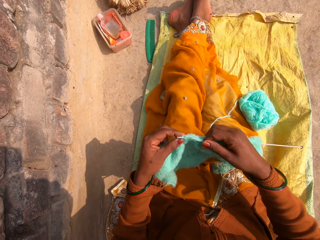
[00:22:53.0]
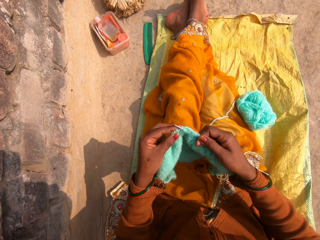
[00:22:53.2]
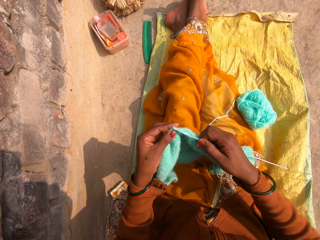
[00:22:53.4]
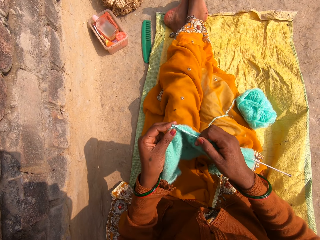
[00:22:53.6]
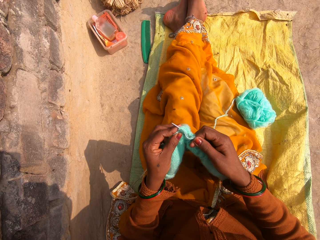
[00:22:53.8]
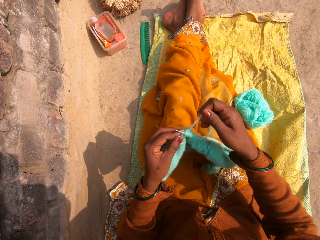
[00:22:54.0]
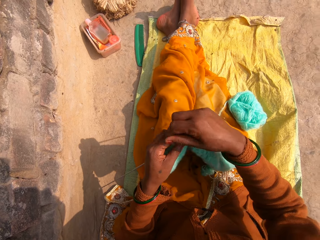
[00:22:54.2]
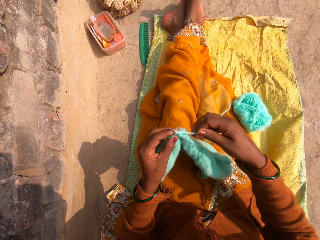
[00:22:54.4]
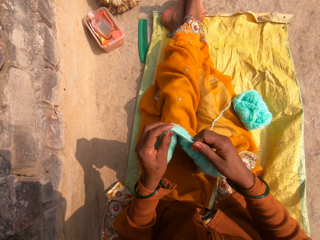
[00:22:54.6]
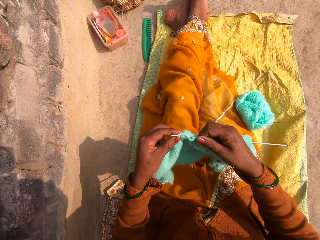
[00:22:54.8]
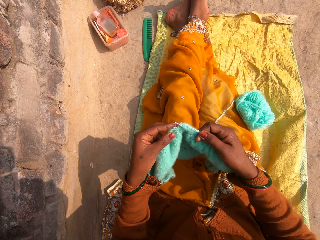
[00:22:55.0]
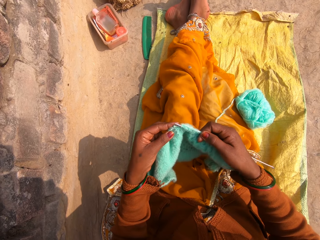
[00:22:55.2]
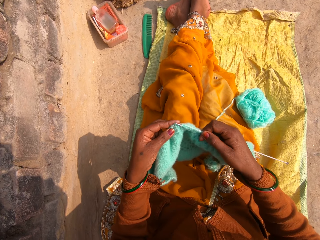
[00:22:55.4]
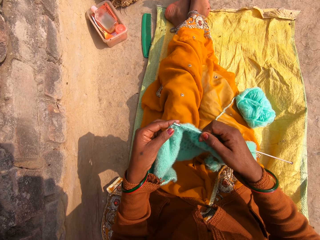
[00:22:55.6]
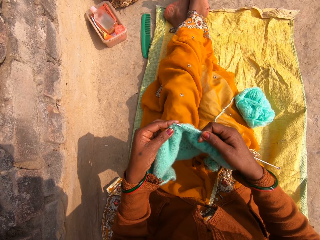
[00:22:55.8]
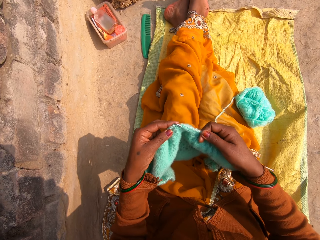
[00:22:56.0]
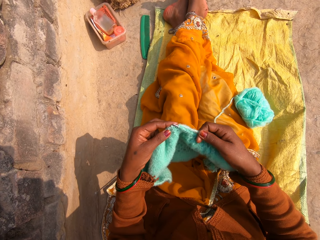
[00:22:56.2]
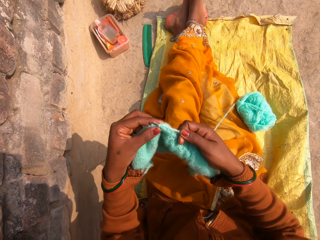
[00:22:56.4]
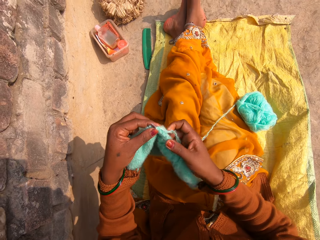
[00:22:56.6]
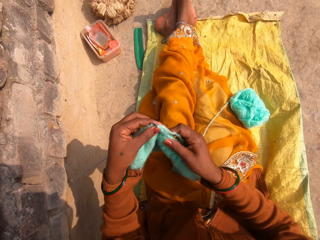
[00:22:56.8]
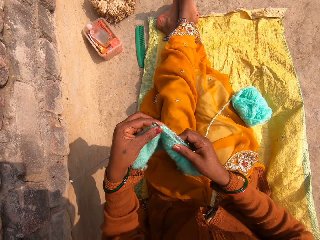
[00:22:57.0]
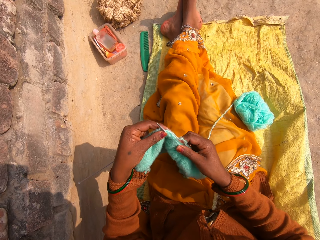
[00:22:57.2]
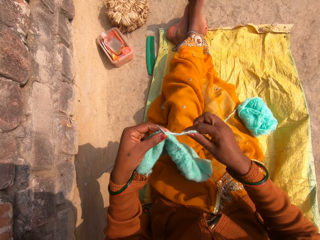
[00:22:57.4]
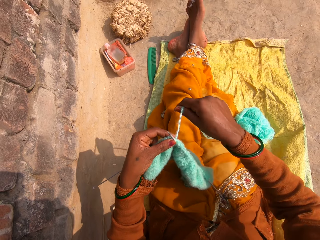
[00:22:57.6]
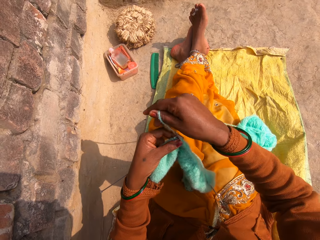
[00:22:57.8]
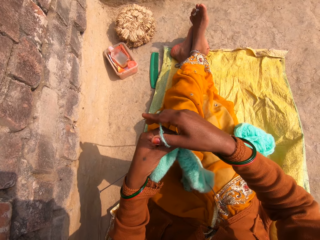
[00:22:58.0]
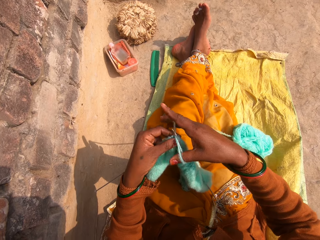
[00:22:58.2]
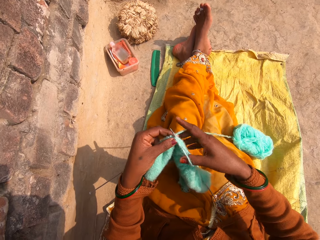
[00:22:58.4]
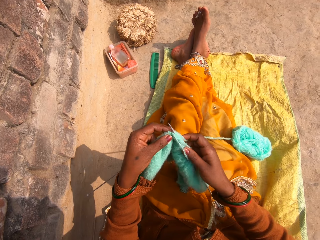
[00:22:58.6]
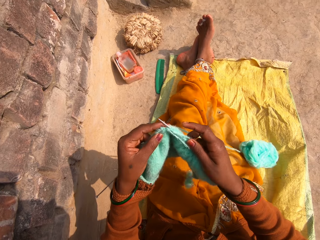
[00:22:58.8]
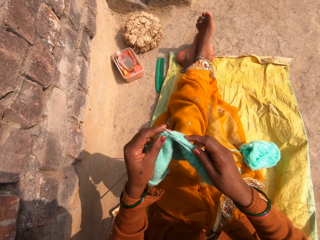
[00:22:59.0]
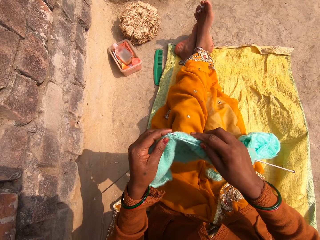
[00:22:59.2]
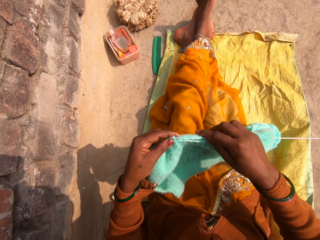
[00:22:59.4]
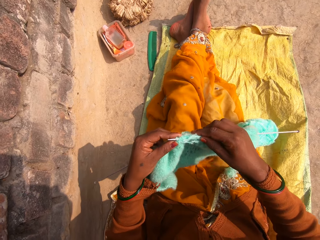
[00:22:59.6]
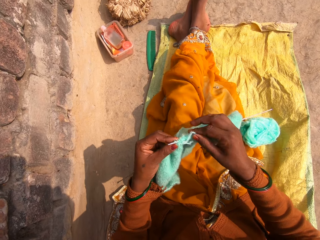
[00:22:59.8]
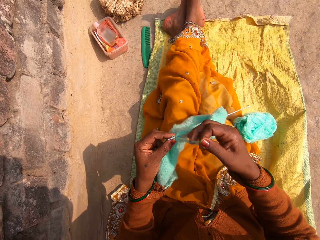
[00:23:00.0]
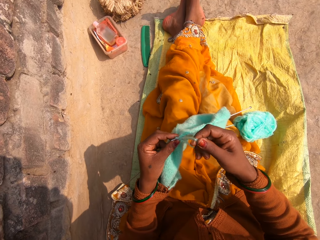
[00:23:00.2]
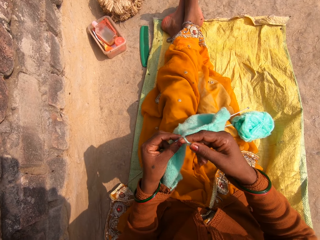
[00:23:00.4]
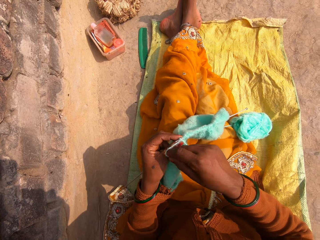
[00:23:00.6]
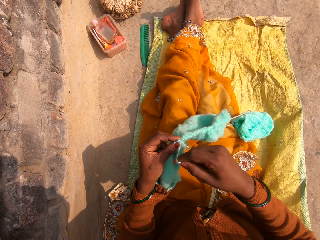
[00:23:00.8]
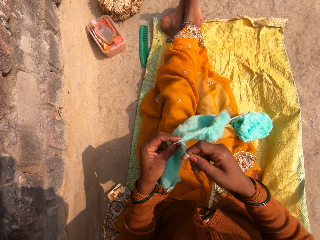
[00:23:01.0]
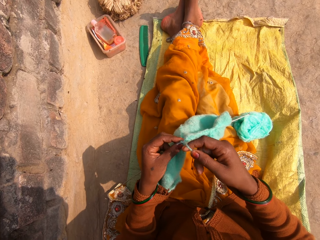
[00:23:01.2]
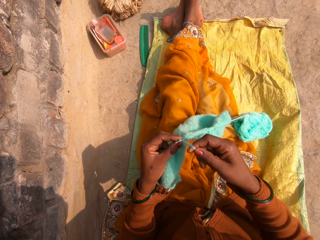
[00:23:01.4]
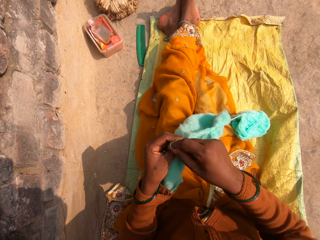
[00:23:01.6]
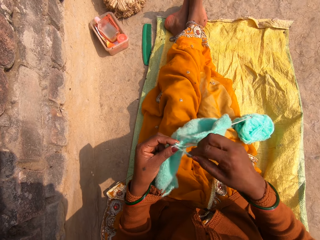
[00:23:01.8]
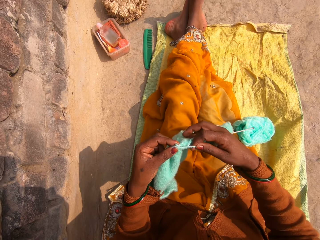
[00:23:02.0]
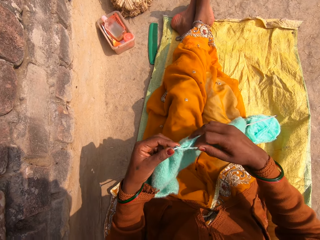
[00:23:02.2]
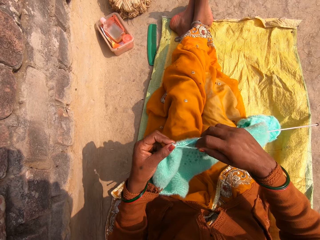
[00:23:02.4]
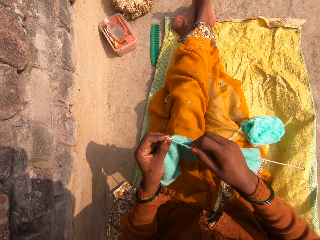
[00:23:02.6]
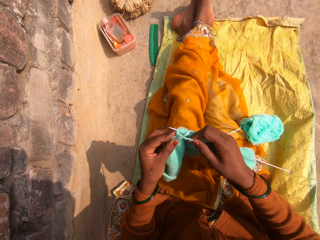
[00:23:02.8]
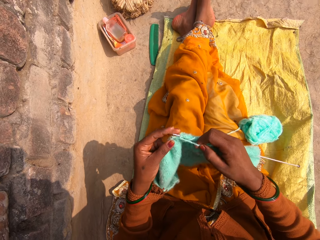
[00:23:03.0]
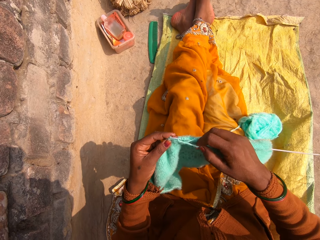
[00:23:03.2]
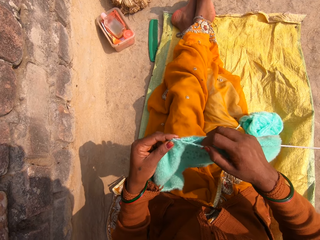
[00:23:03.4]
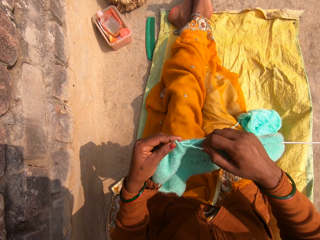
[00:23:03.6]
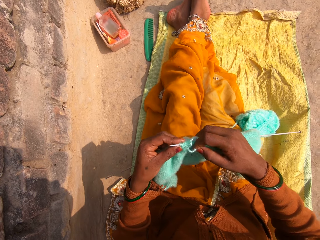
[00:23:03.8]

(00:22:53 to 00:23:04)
The camera wearer straightens a fabric. They knit the fabric.

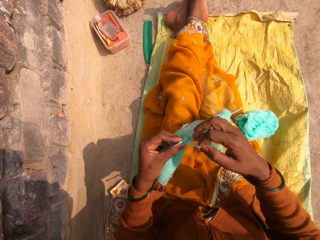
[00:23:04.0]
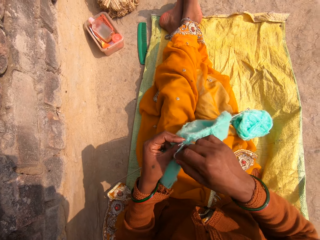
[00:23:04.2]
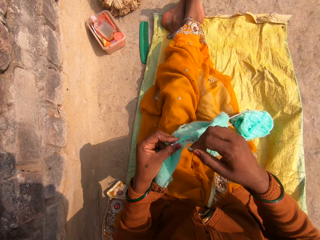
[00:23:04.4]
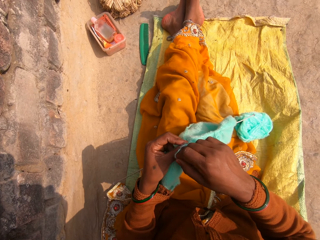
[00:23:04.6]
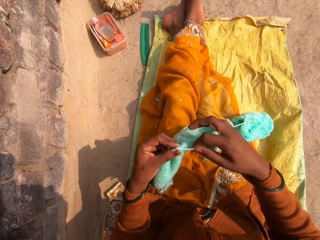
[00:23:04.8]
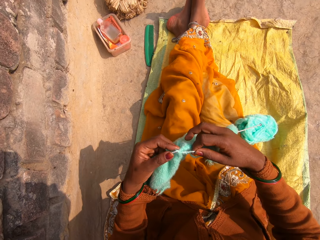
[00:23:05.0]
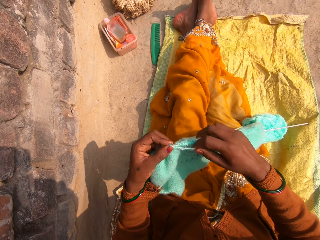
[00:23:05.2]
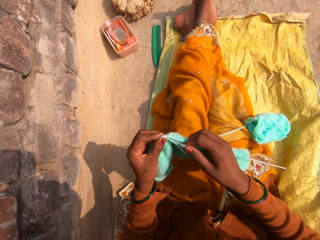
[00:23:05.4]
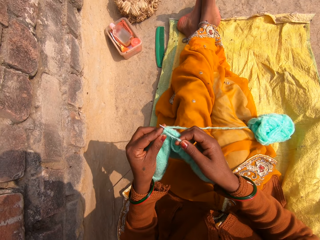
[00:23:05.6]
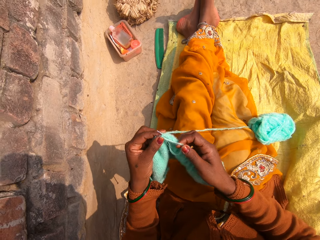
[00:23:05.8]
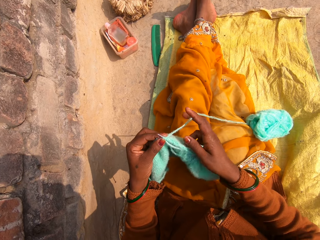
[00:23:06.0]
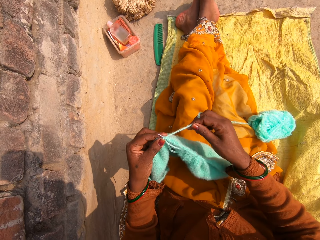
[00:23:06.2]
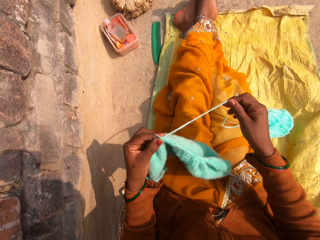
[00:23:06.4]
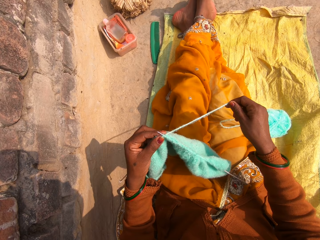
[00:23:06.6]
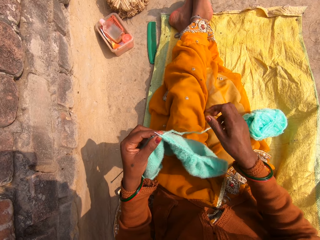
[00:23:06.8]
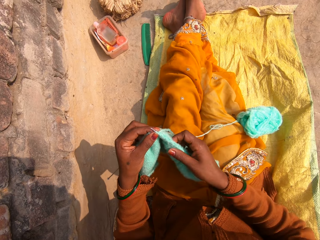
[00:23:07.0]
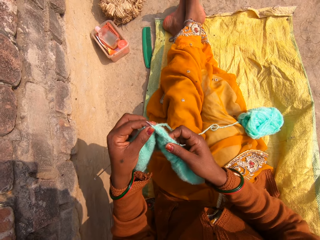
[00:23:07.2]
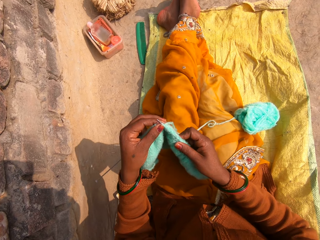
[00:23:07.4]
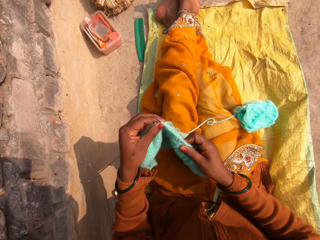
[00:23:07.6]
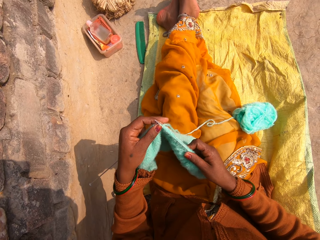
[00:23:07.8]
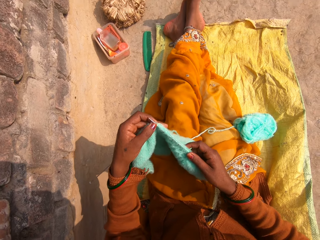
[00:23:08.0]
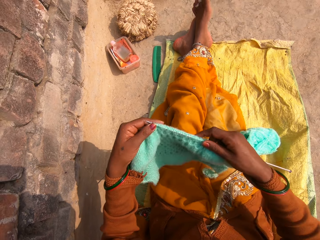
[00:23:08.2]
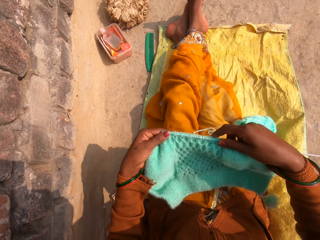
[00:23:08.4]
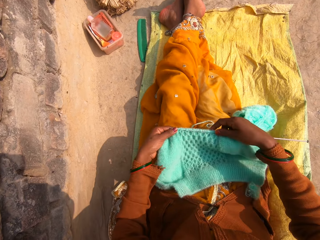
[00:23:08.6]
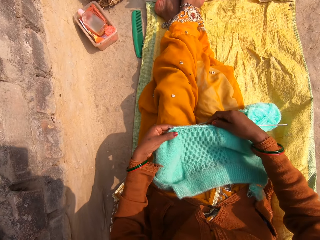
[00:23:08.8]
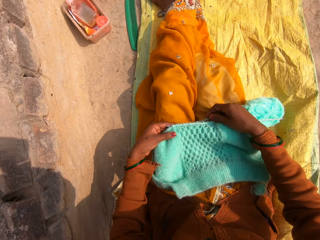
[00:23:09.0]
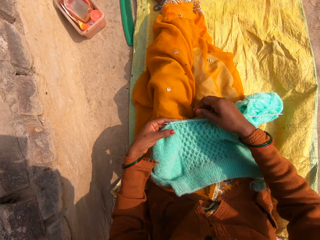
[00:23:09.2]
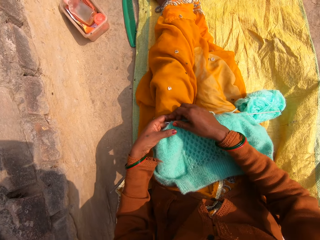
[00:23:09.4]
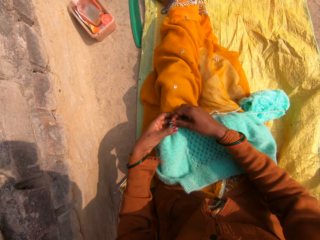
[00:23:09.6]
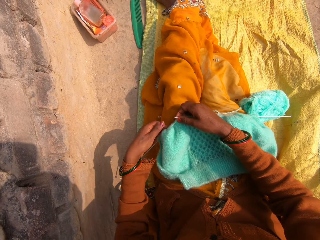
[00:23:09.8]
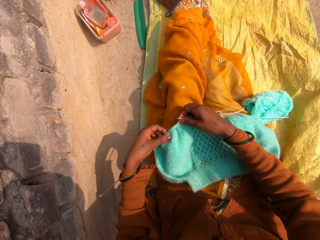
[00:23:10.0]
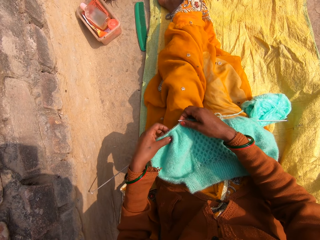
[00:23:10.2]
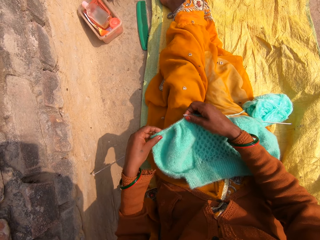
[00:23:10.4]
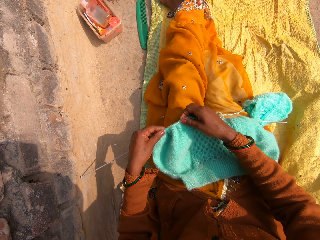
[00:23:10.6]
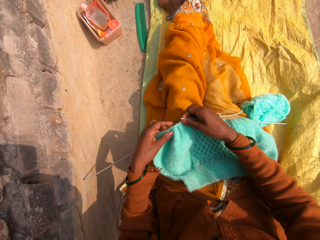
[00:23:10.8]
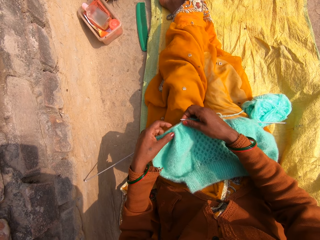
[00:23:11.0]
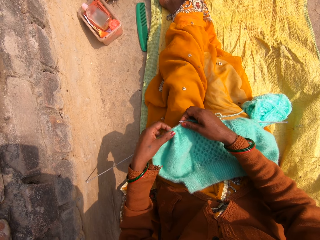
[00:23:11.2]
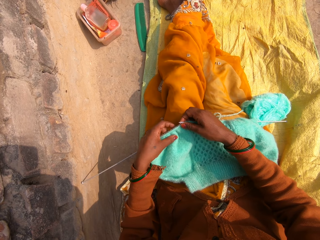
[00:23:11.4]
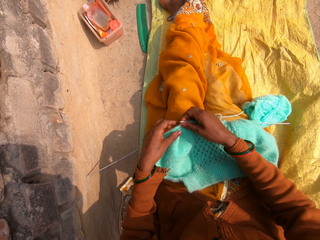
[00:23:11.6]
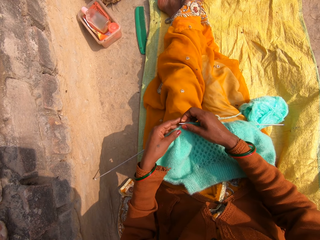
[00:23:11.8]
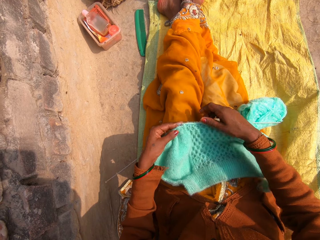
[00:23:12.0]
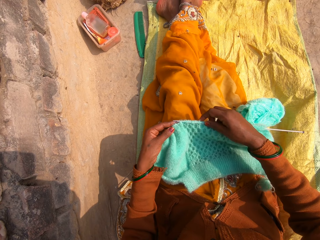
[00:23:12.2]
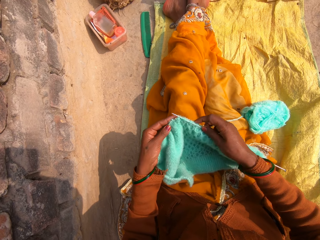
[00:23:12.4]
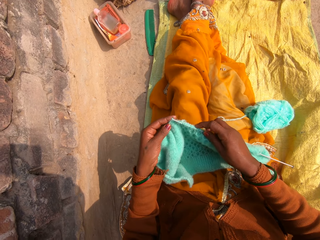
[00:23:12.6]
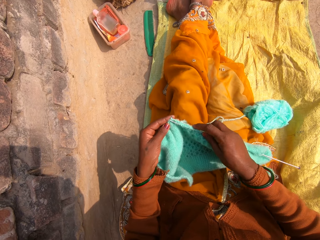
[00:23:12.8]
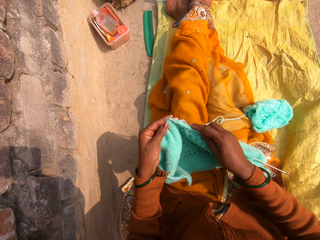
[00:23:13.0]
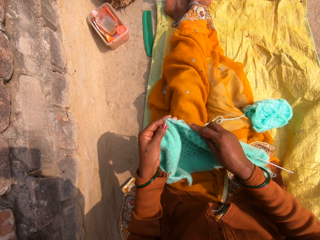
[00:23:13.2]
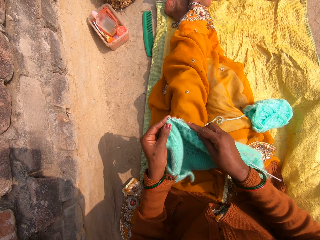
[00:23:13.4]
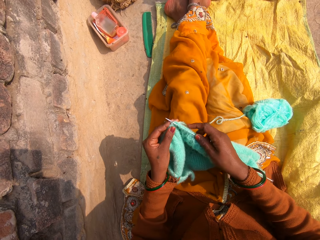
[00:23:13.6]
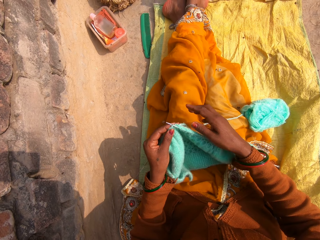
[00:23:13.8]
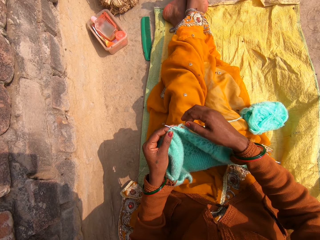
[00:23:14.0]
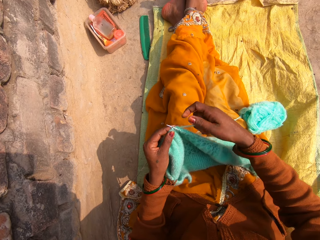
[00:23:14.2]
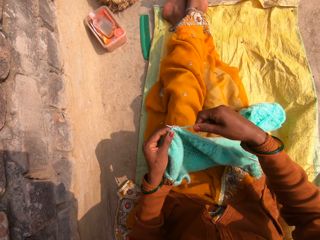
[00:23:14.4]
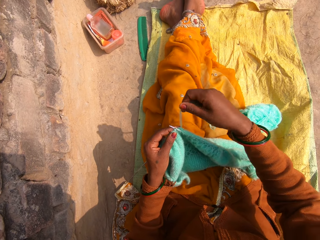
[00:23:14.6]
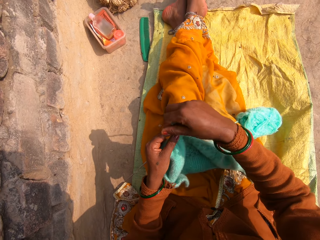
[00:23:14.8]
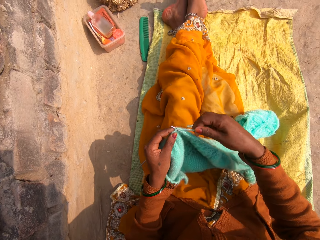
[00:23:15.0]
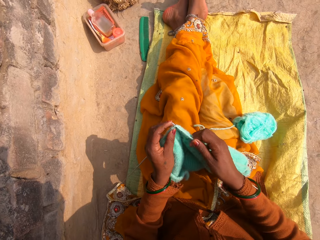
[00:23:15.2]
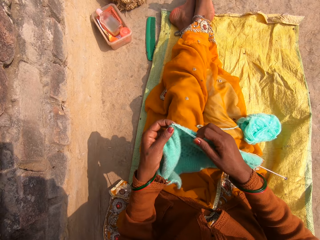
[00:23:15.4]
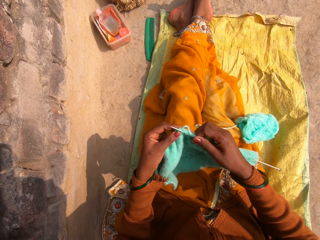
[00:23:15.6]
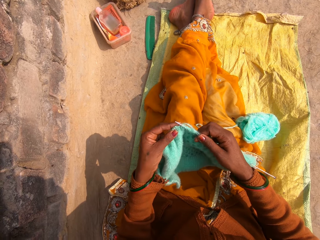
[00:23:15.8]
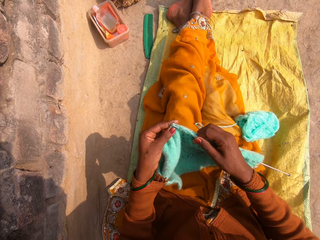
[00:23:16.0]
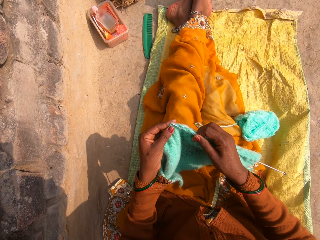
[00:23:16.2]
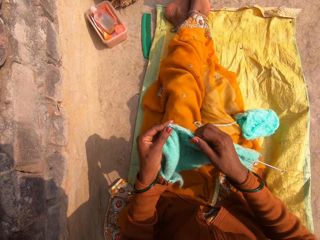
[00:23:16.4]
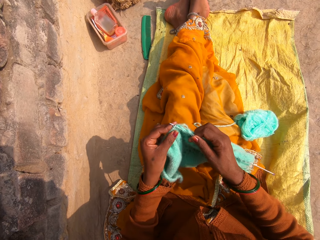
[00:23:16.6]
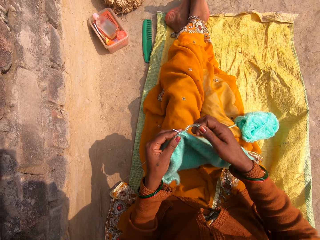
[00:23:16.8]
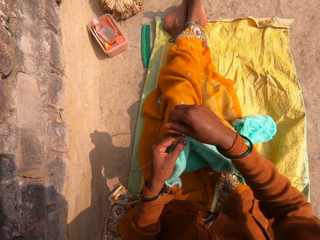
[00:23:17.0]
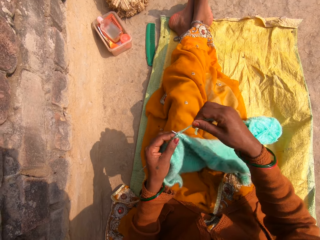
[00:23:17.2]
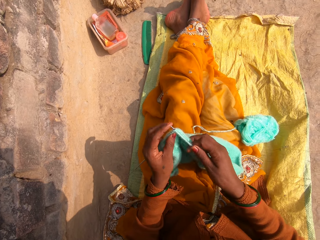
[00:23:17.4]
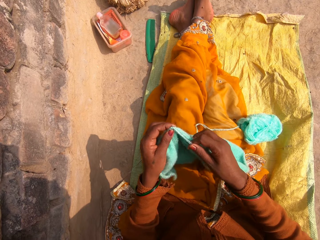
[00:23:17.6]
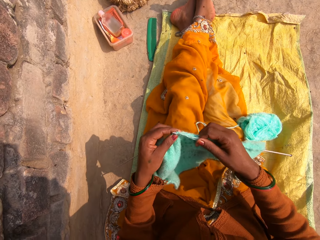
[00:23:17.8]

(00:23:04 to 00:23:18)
The camera wearer straightens a thread. They straighten a fabric. They align the fabric on the thighs. They straighten the fabric. They knit the fabric.
